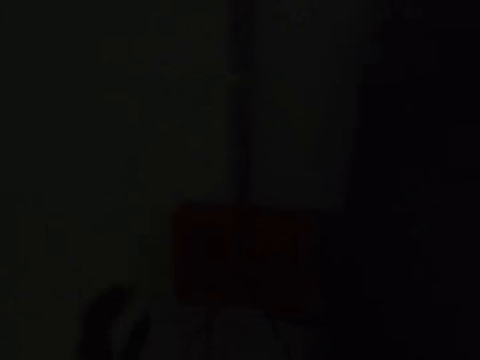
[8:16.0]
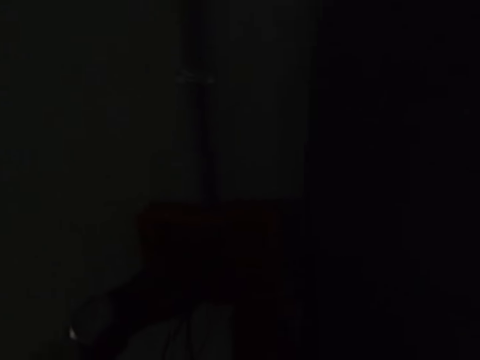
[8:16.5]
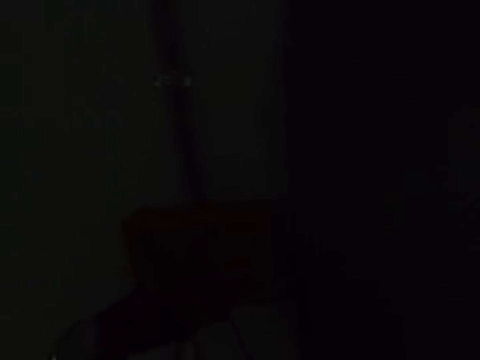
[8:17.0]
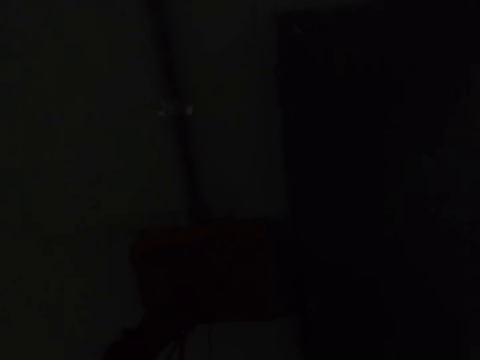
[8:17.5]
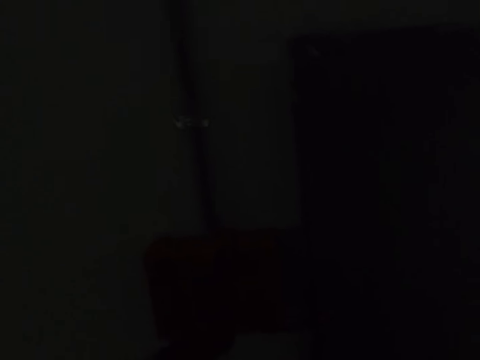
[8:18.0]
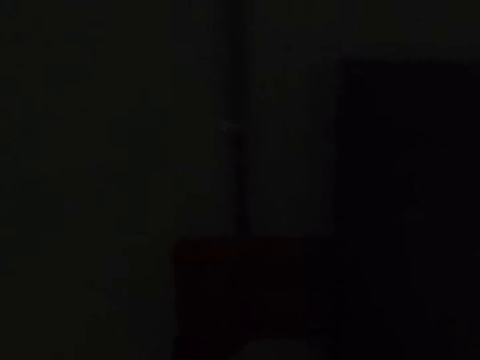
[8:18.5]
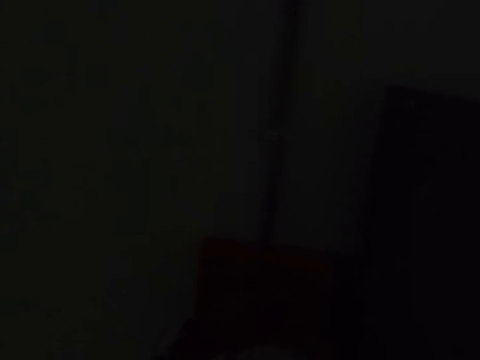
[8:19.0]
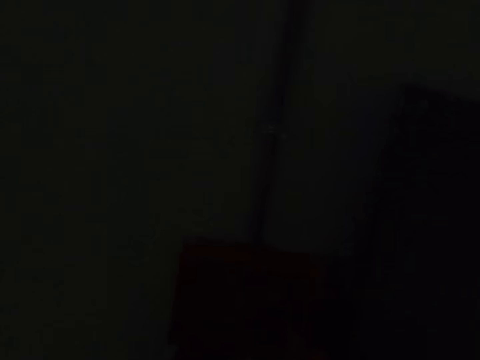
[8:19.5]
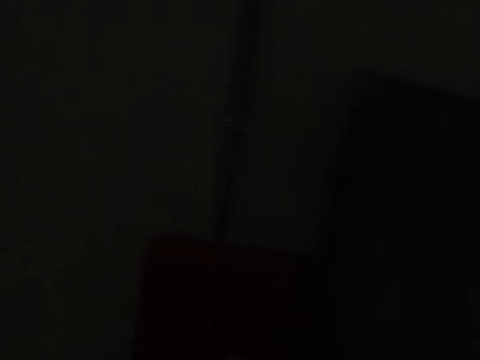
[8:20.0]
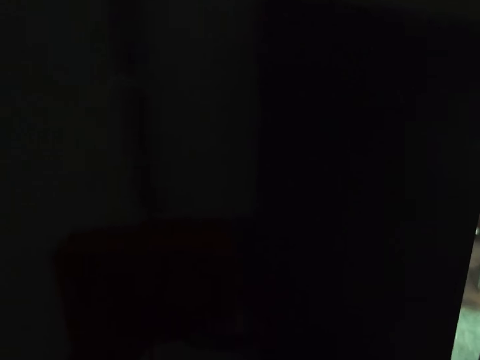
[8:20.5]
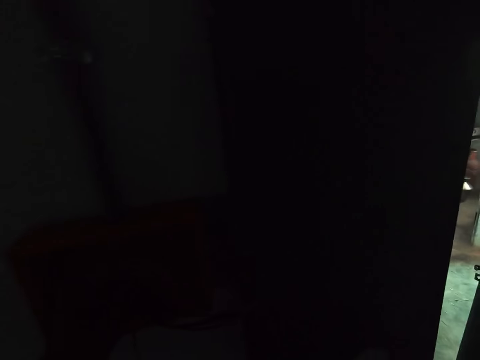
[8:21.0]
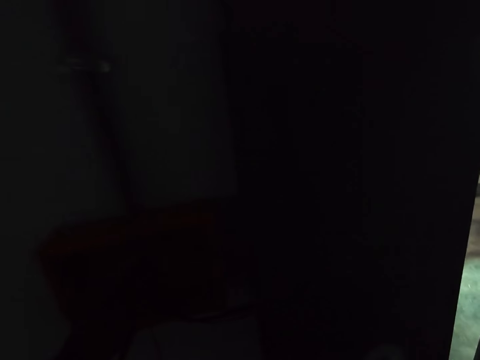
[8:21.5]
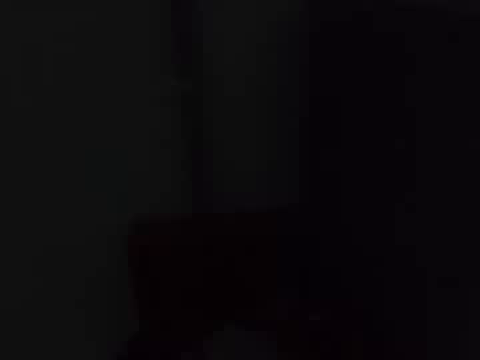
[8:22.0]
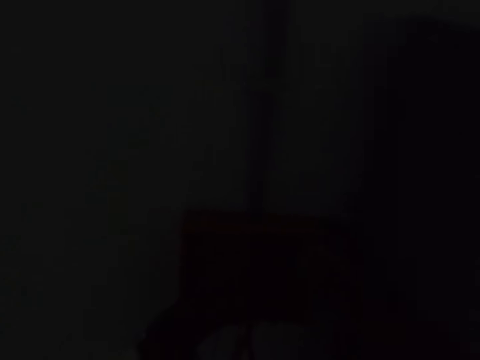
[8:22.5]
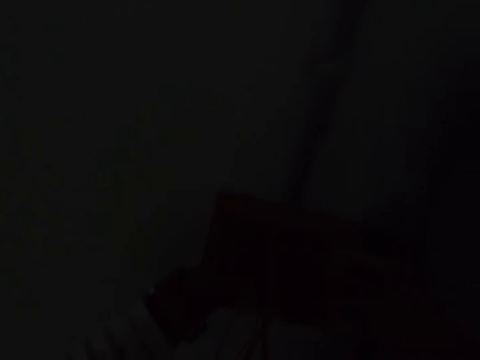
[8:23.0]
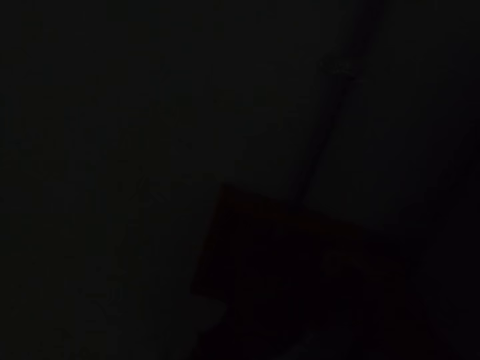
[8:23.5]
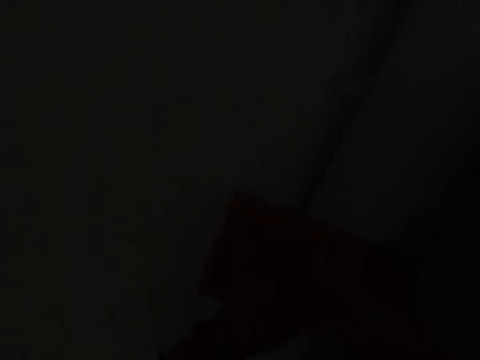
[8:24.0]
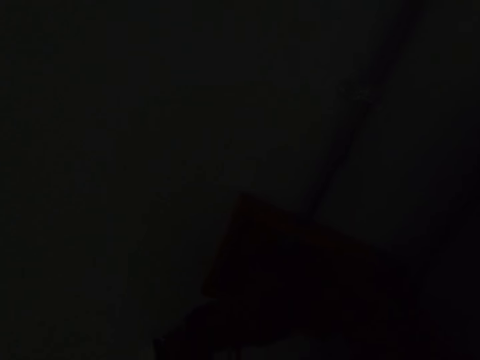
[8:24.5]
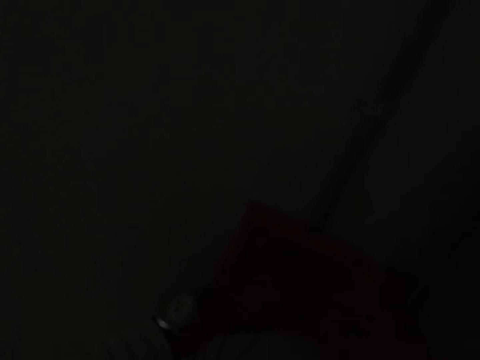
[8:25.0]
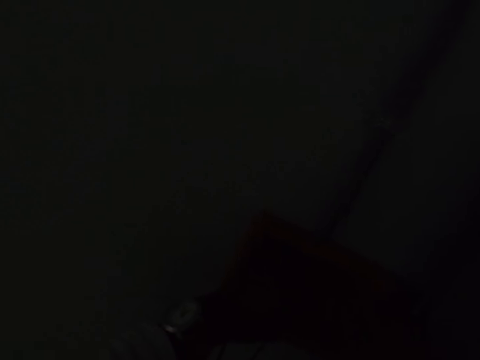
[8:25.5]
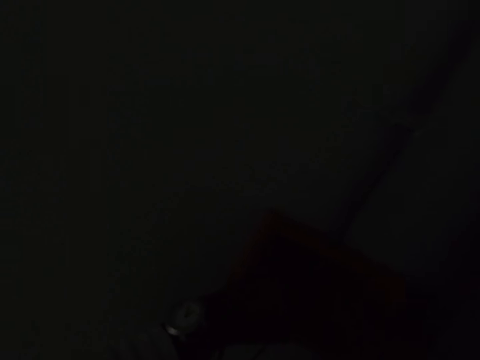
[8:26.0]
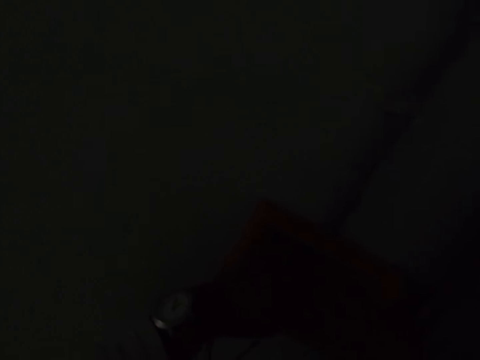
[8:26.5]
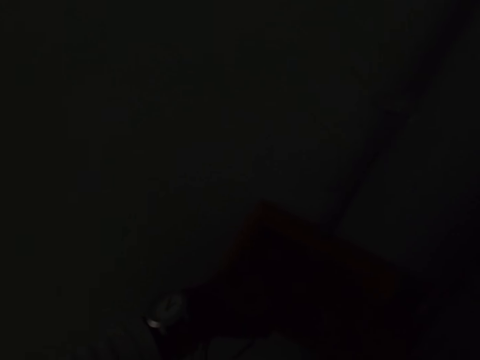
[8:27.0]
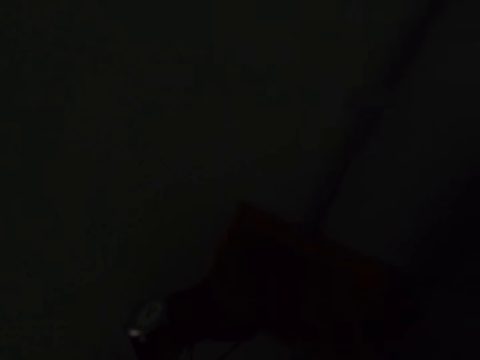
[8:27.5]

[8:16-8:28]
The camera wearer separates cables.

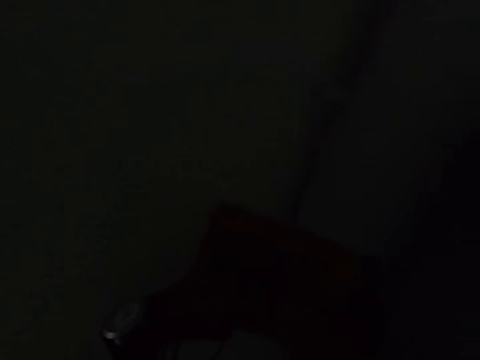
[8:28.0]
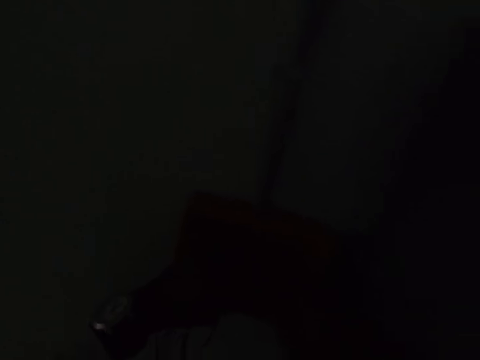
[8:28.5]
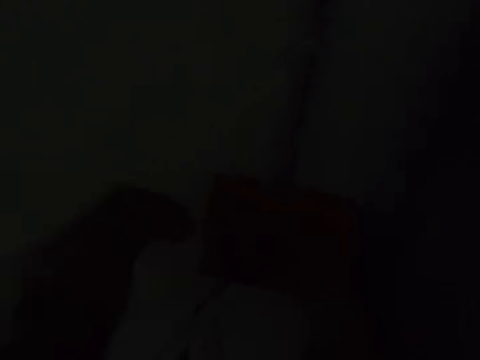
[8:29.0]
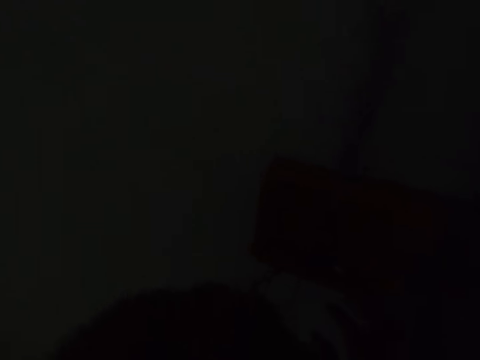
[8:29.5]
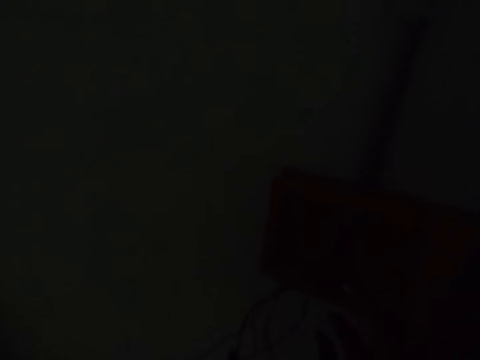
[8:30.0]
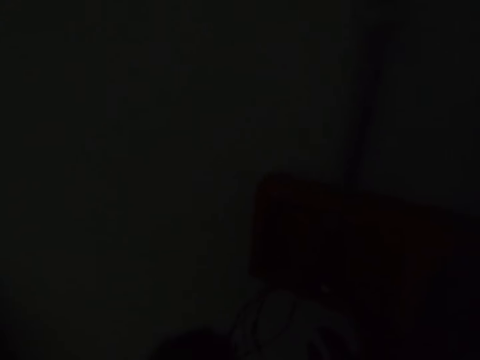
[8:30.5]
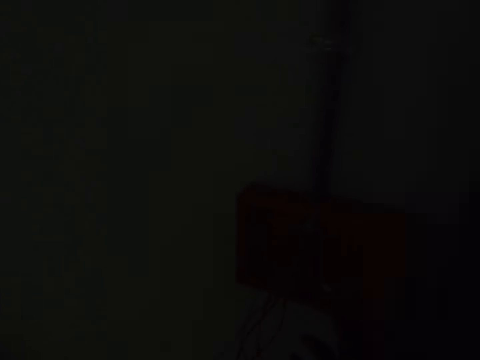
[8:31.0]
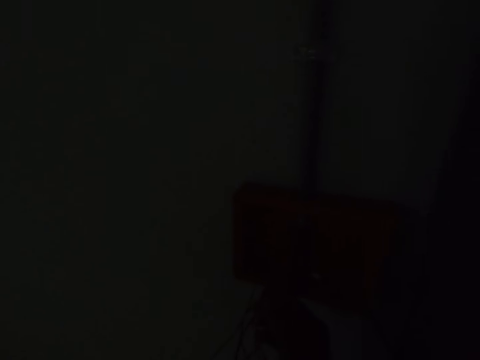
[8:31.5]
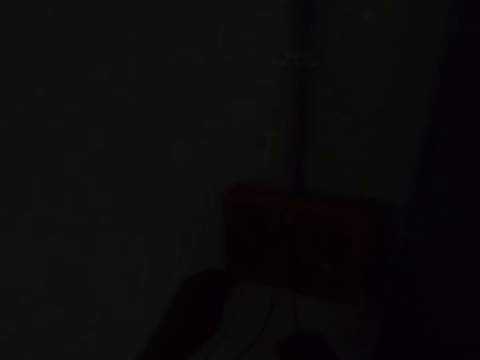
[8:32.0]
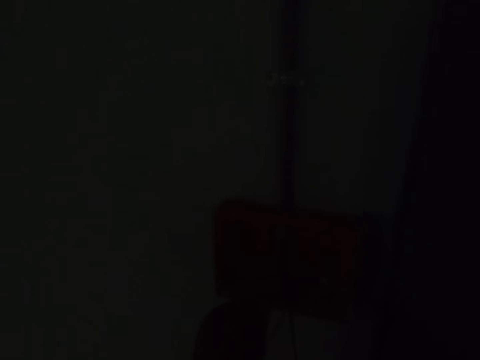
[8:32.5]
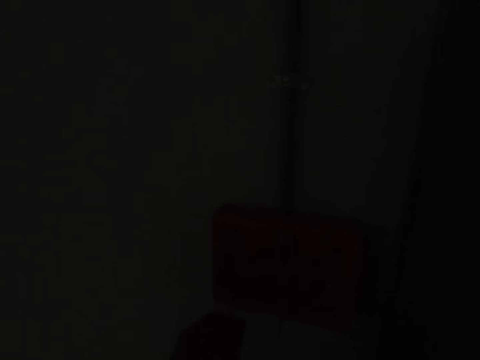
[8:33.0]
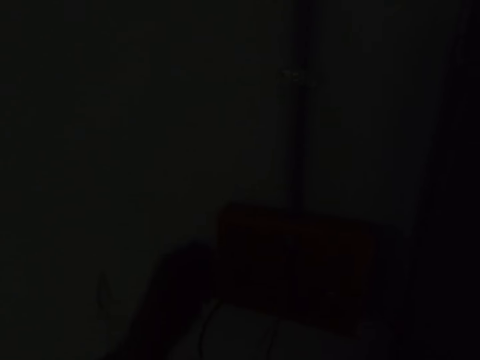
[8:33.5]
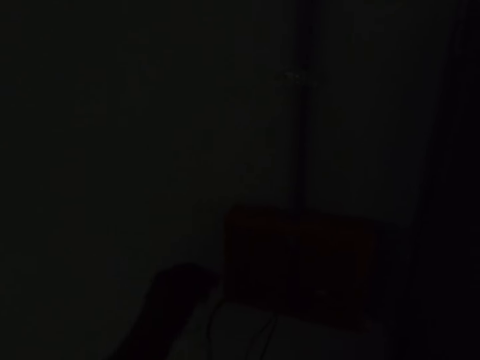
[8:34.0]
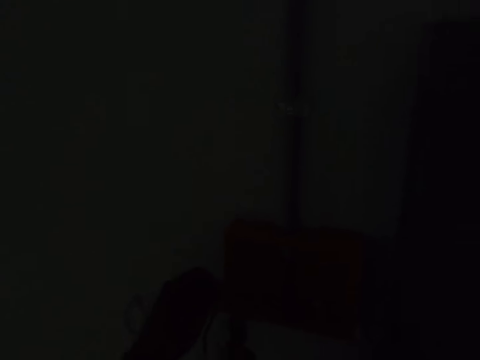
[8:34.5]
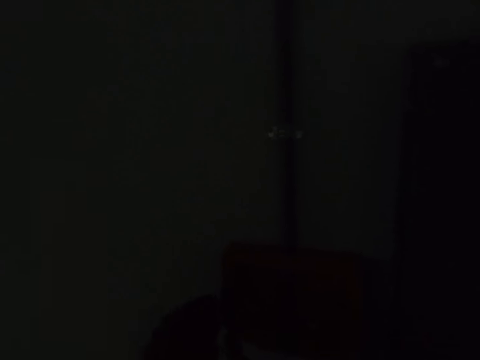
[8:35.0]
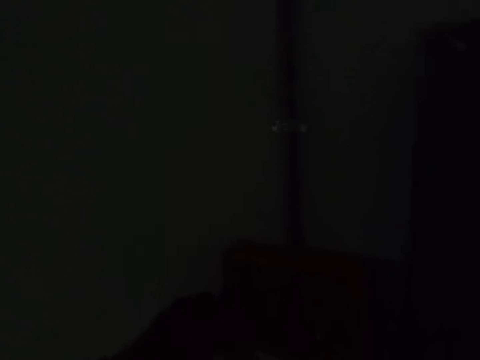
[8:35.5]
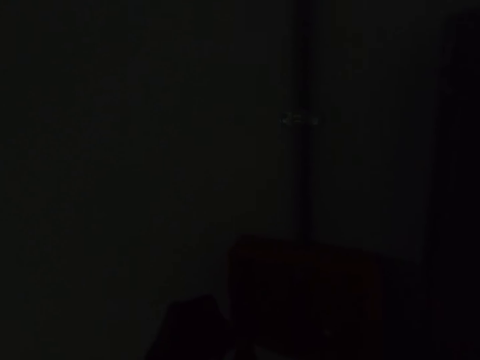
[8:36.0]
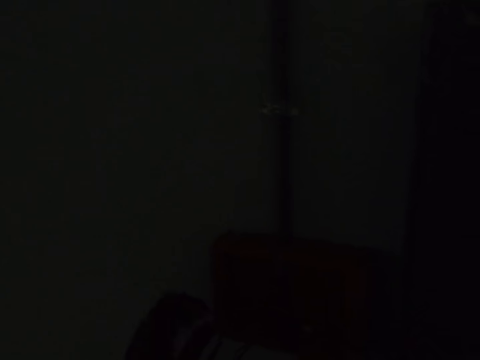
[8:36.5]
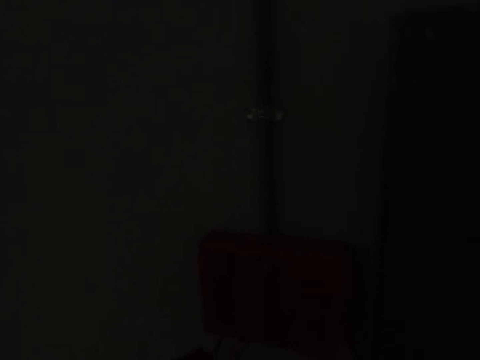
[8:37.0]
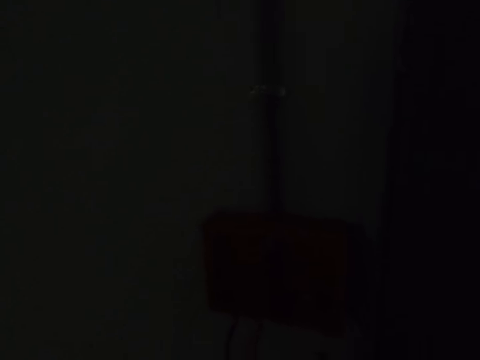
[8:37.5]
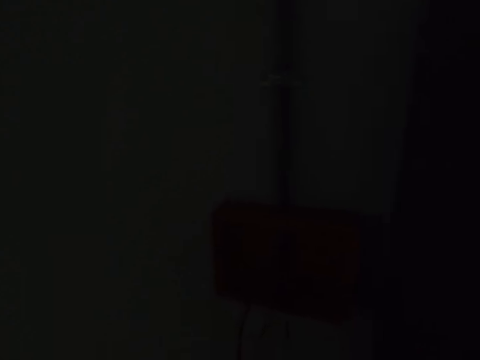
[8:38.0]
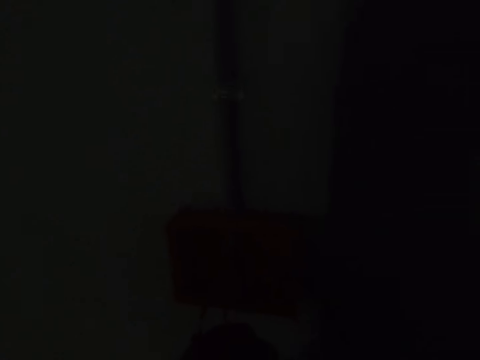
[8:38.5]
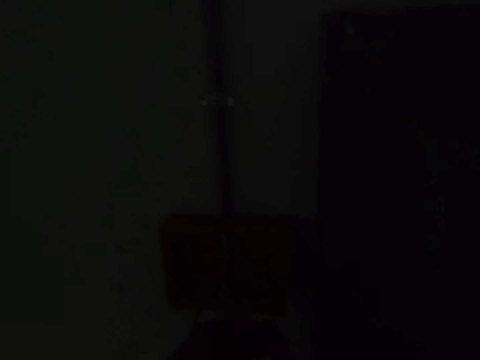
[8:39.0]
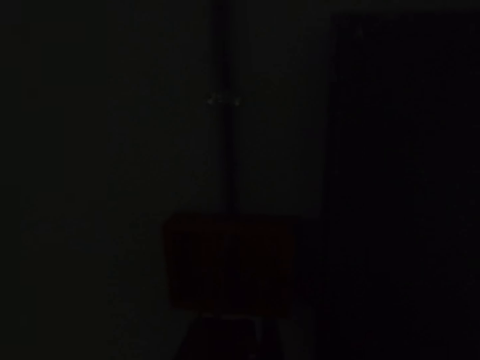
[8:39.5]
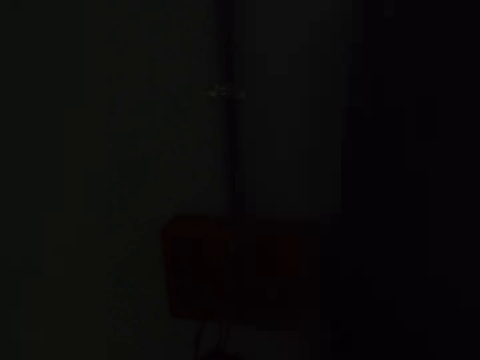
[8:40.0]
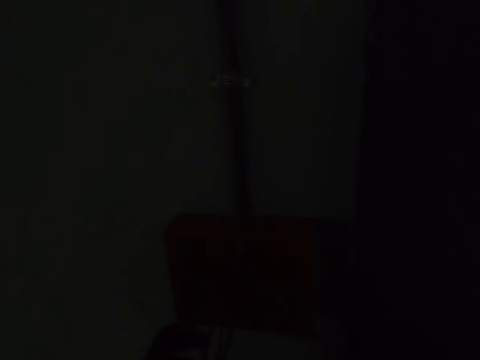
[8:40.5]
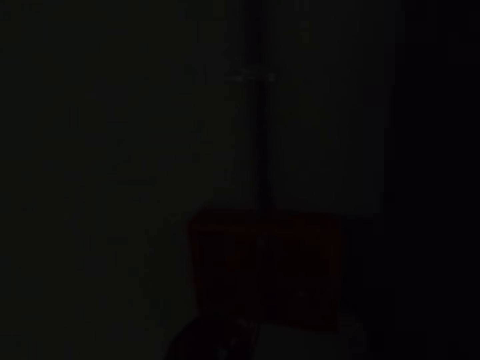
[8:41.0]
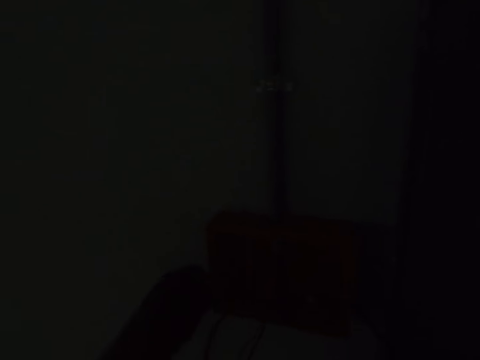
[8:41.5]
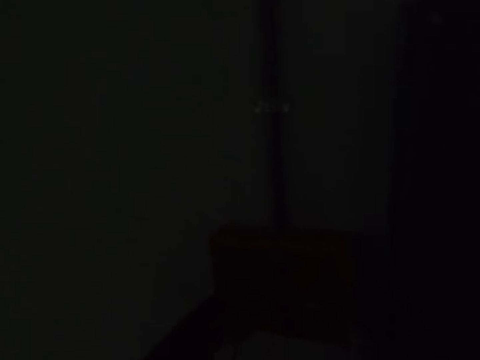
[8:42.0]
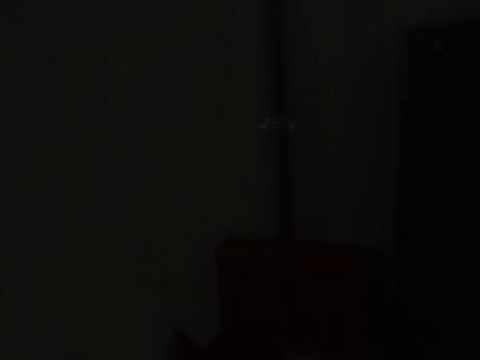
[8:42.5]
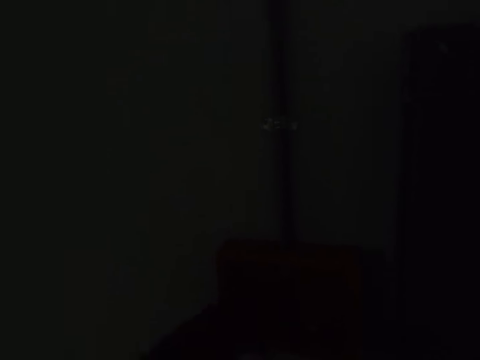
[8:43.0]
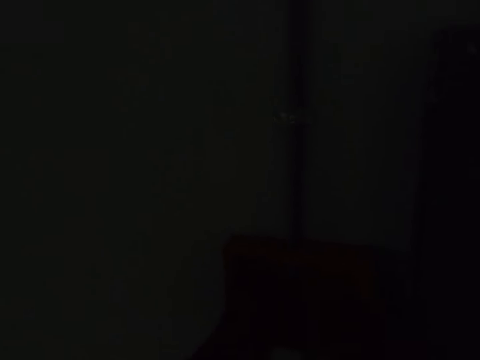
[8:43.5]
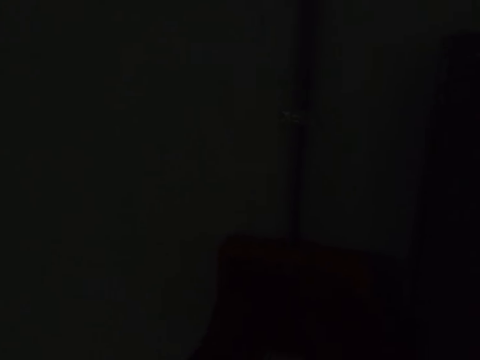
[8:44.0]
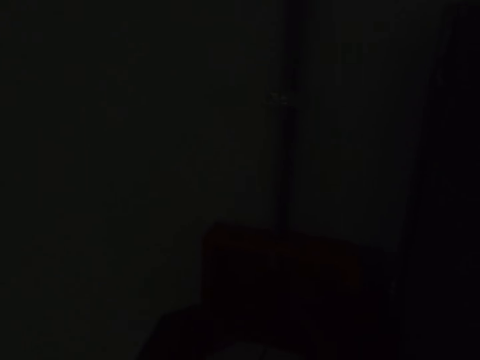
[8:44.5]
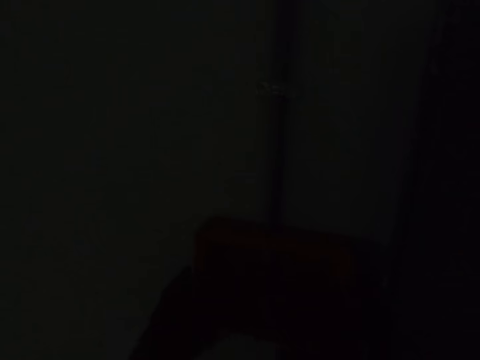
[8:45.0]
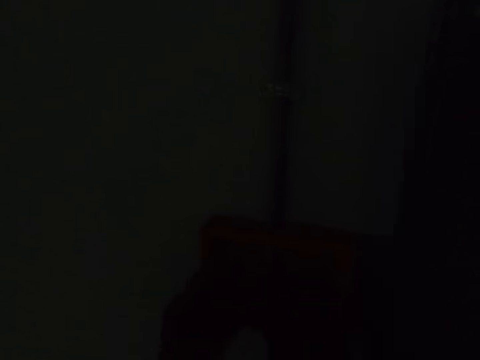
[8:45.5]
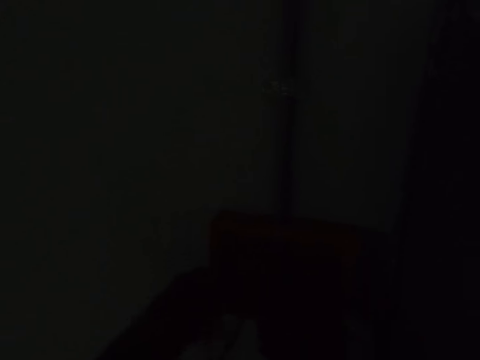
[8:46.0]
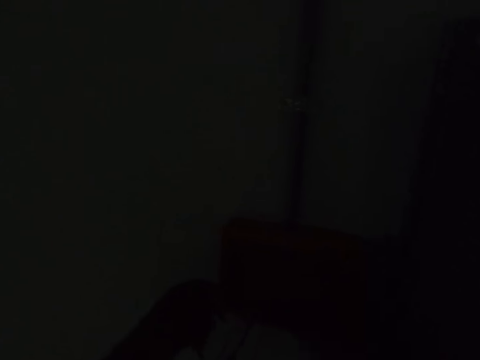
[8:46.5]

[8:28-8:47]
The camera wearer folds their hands. They join a wire. They cut the wire. They join the wire.
